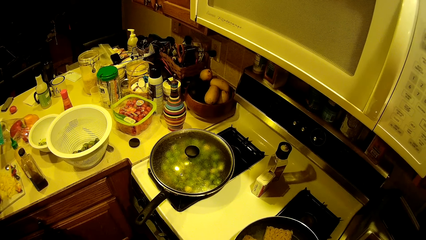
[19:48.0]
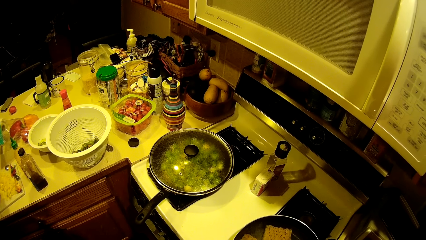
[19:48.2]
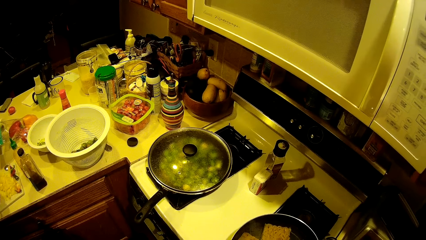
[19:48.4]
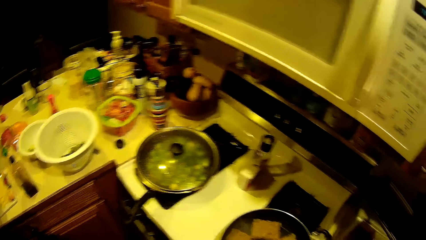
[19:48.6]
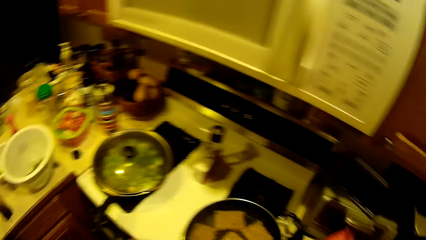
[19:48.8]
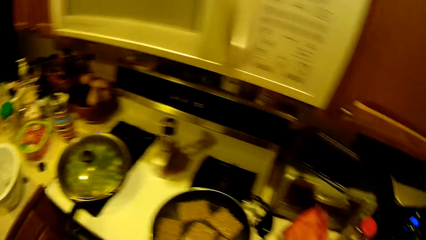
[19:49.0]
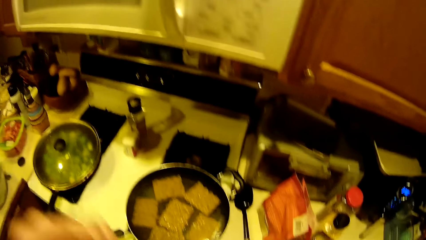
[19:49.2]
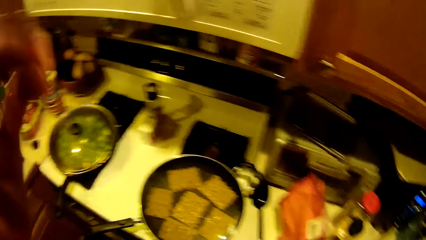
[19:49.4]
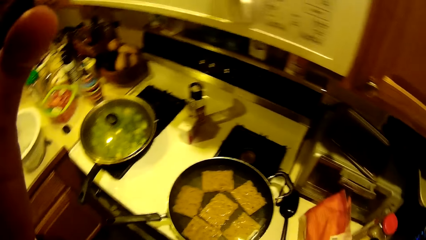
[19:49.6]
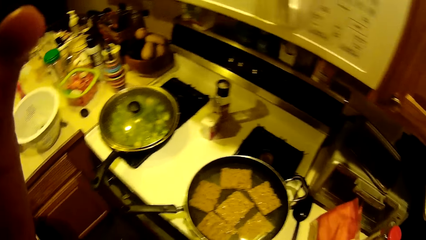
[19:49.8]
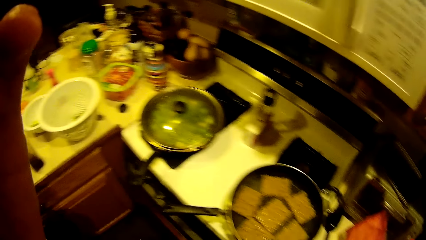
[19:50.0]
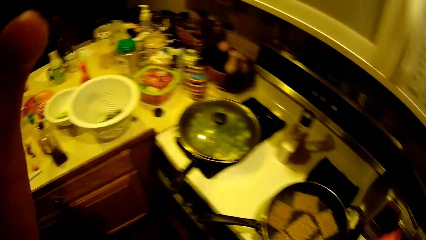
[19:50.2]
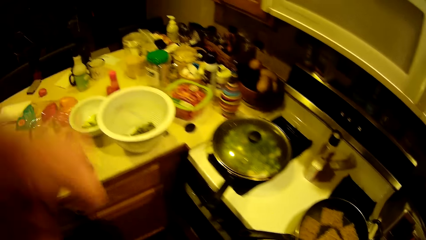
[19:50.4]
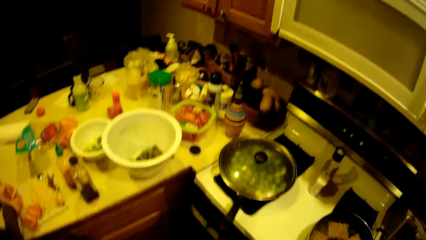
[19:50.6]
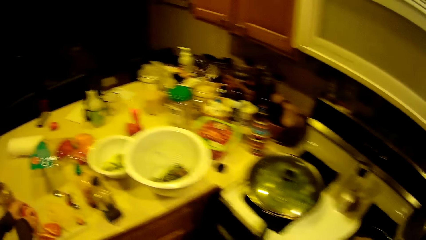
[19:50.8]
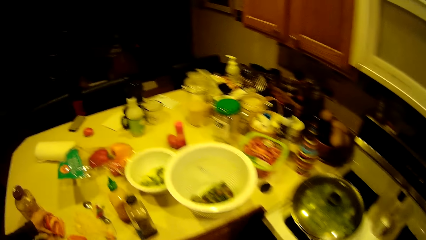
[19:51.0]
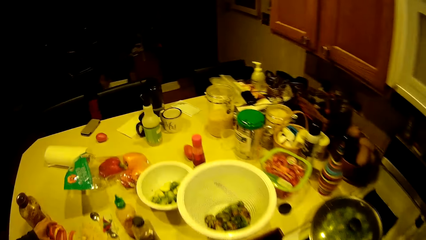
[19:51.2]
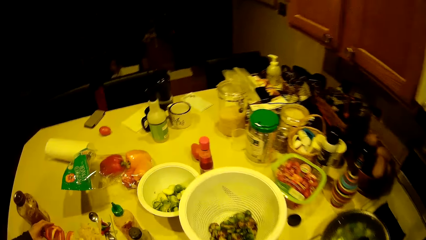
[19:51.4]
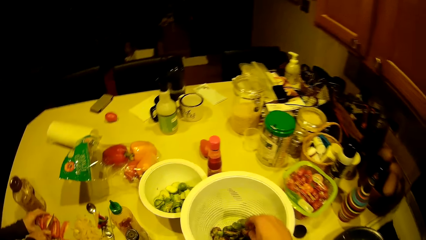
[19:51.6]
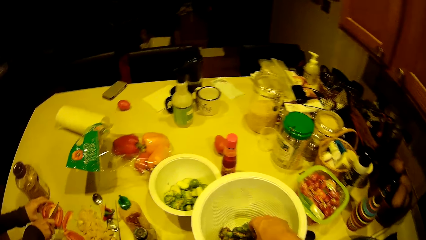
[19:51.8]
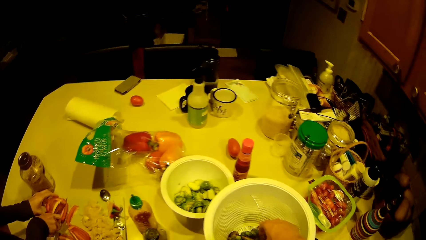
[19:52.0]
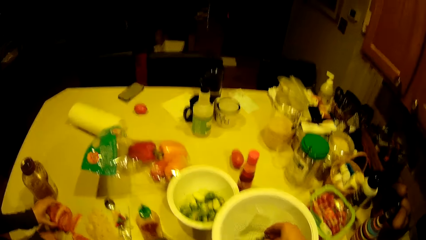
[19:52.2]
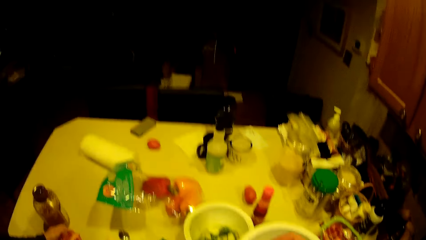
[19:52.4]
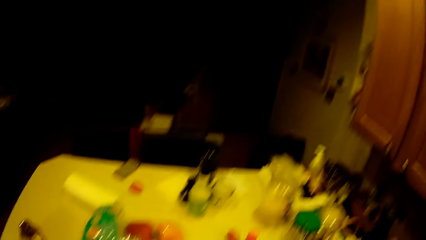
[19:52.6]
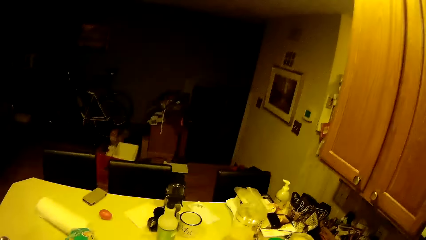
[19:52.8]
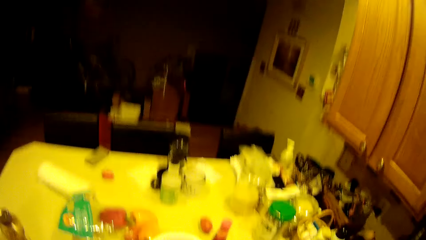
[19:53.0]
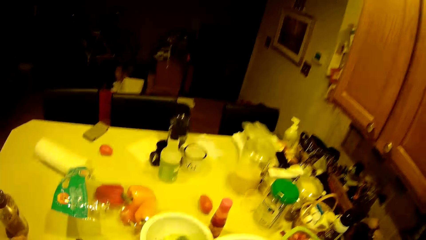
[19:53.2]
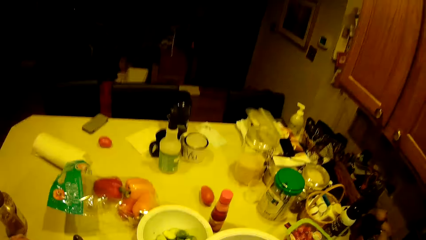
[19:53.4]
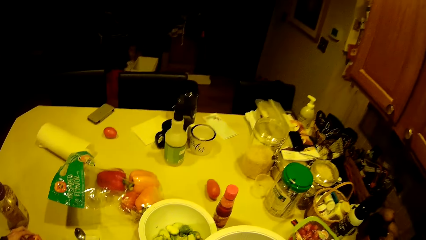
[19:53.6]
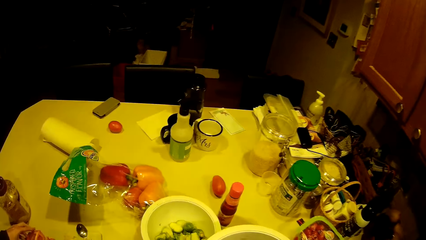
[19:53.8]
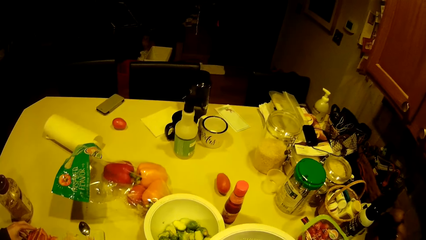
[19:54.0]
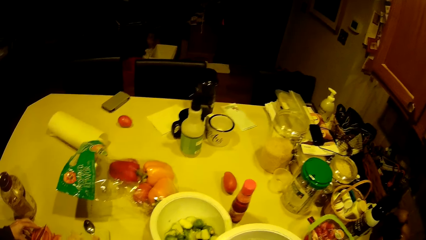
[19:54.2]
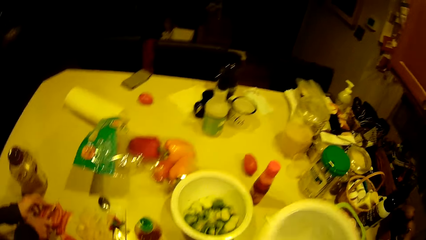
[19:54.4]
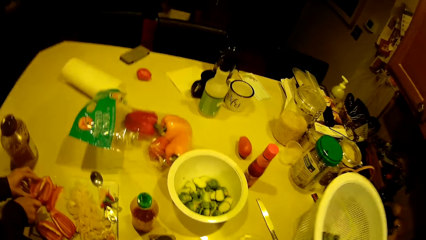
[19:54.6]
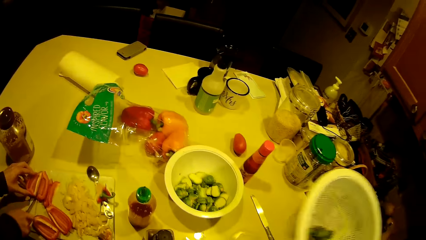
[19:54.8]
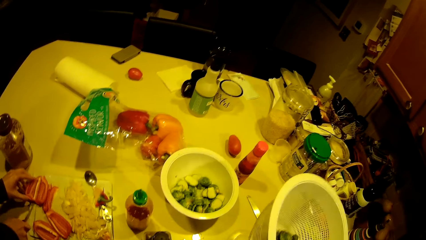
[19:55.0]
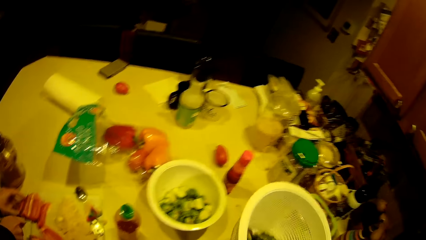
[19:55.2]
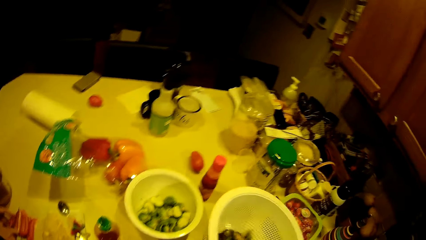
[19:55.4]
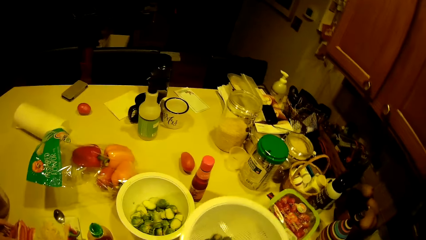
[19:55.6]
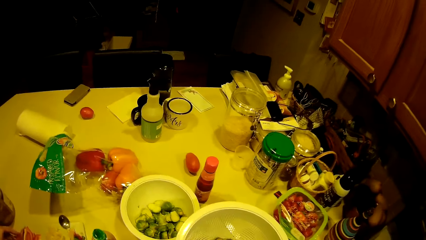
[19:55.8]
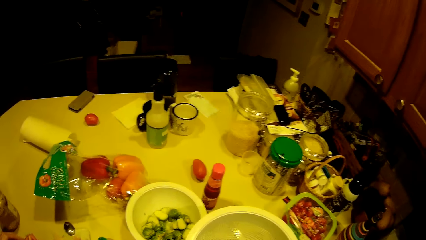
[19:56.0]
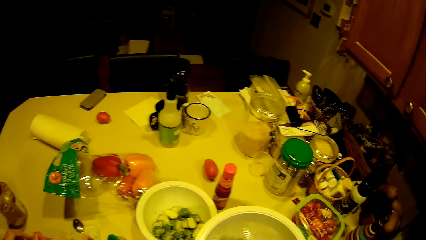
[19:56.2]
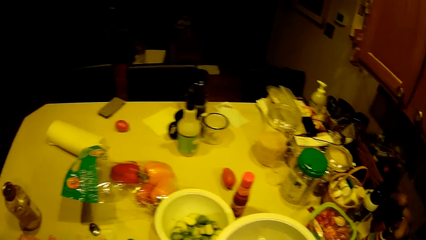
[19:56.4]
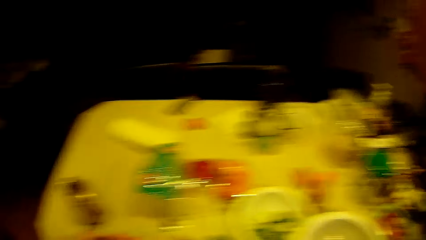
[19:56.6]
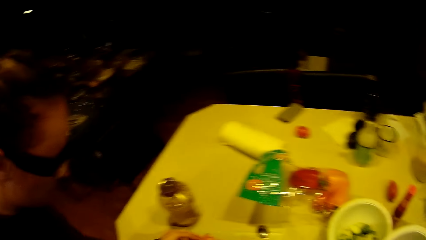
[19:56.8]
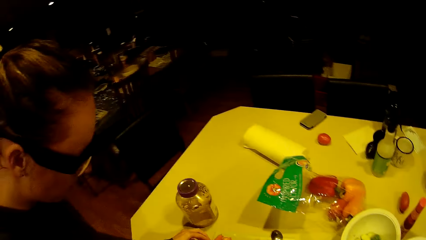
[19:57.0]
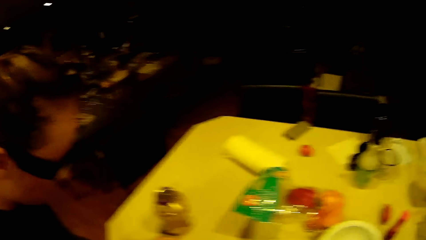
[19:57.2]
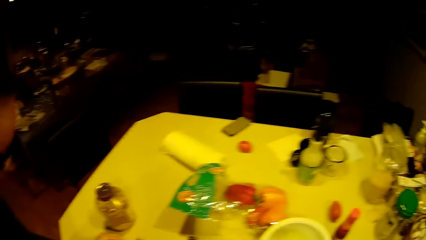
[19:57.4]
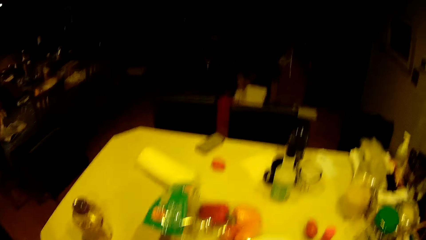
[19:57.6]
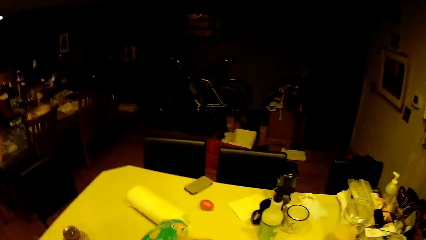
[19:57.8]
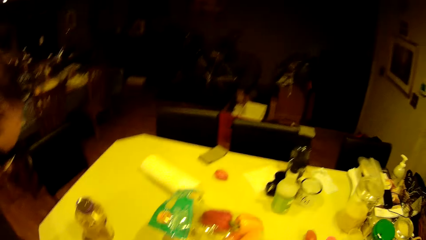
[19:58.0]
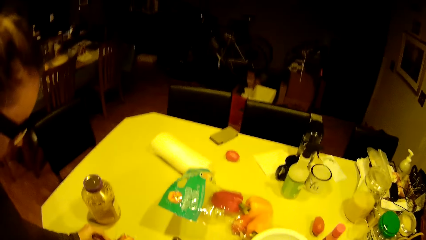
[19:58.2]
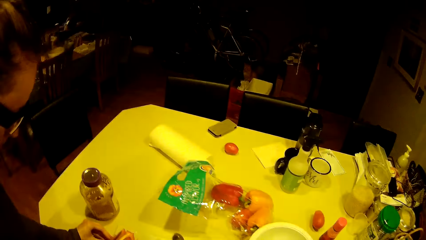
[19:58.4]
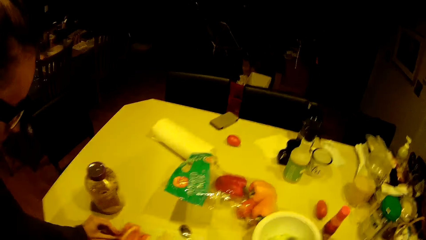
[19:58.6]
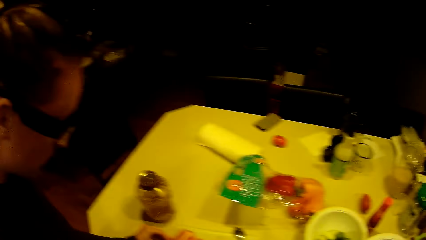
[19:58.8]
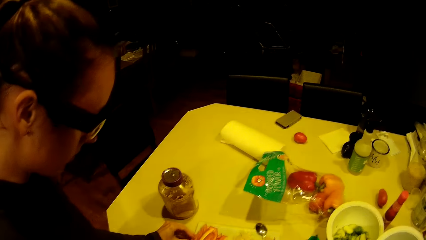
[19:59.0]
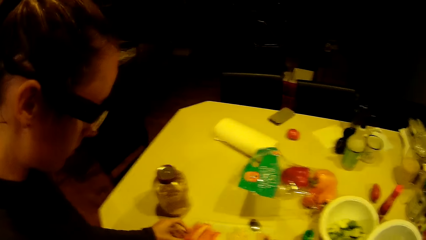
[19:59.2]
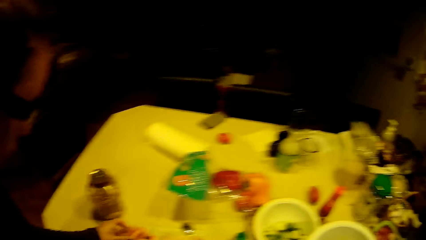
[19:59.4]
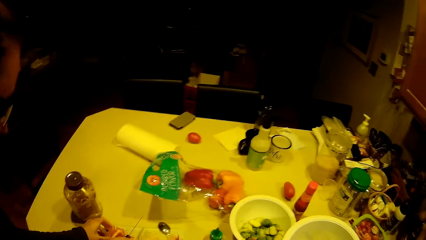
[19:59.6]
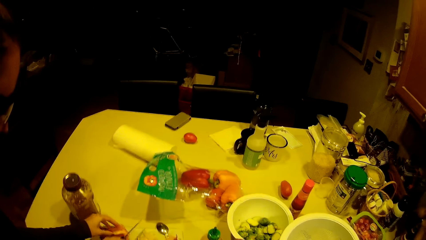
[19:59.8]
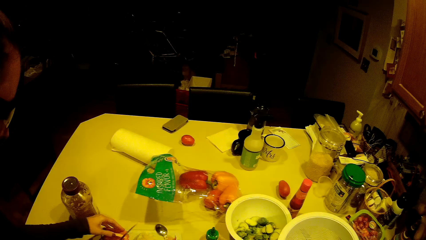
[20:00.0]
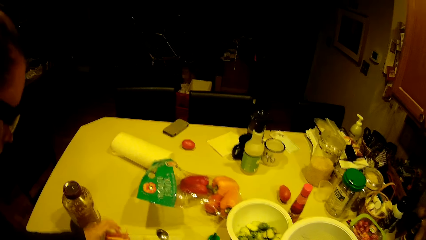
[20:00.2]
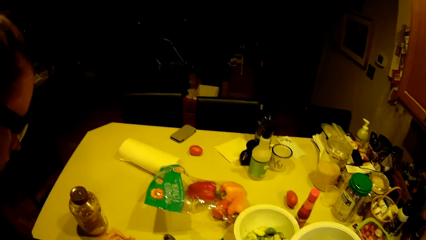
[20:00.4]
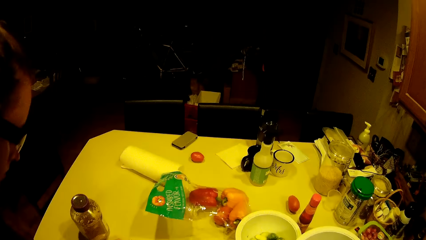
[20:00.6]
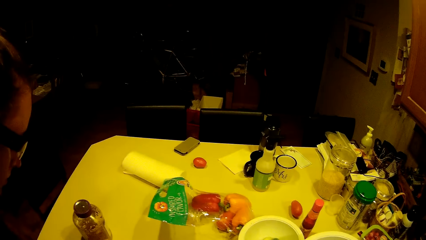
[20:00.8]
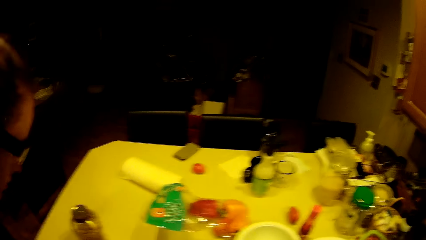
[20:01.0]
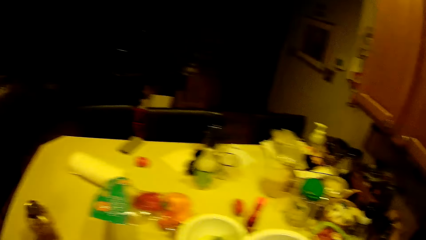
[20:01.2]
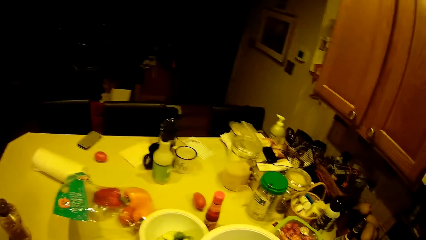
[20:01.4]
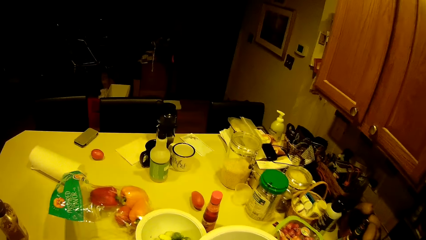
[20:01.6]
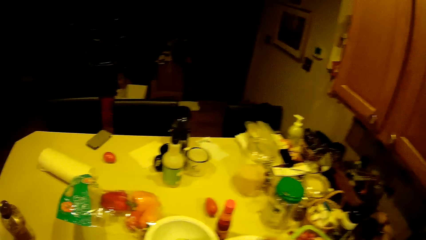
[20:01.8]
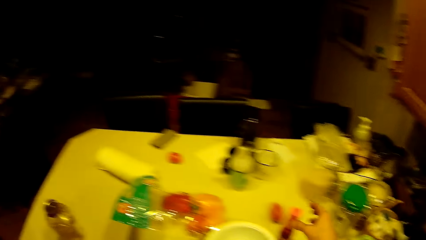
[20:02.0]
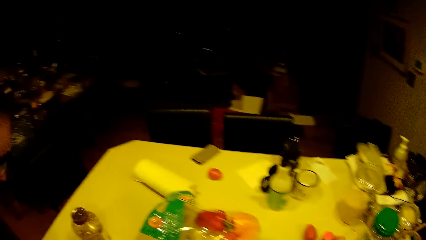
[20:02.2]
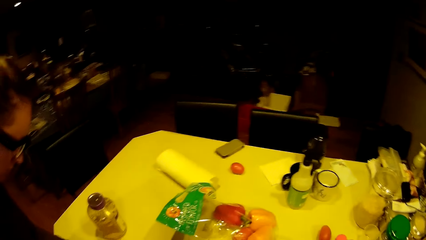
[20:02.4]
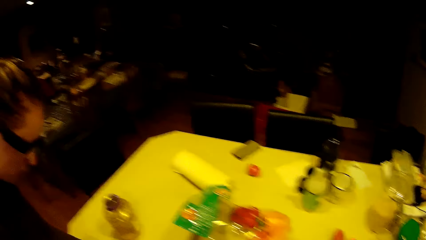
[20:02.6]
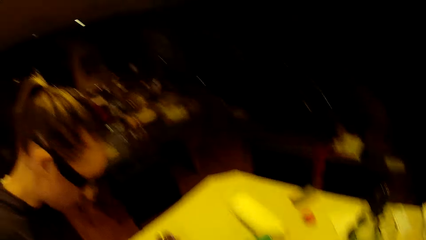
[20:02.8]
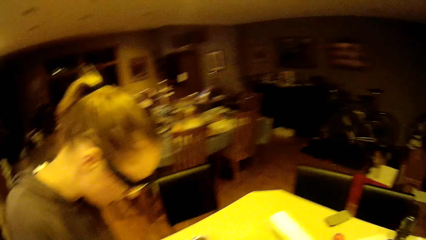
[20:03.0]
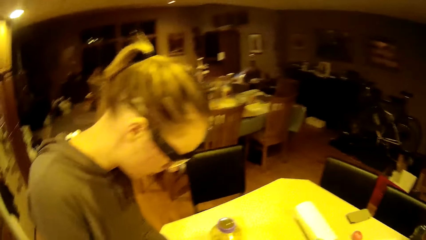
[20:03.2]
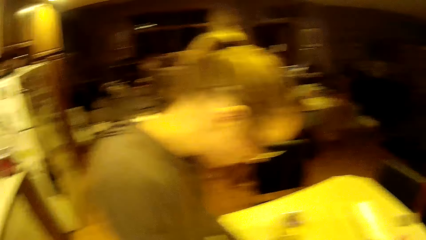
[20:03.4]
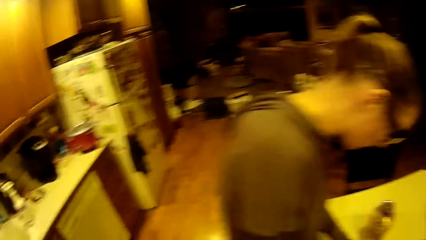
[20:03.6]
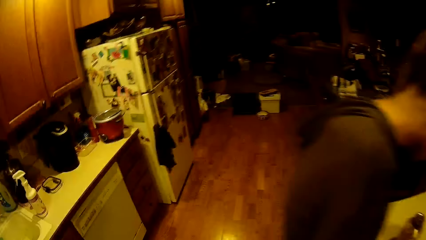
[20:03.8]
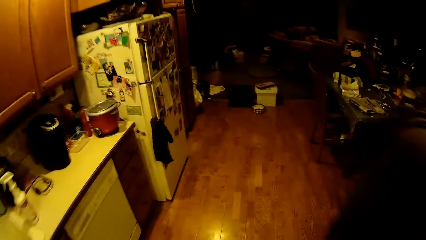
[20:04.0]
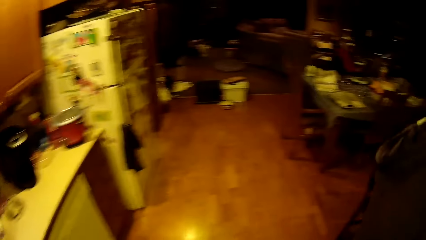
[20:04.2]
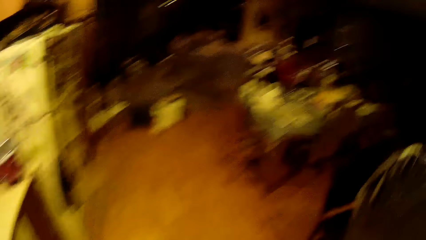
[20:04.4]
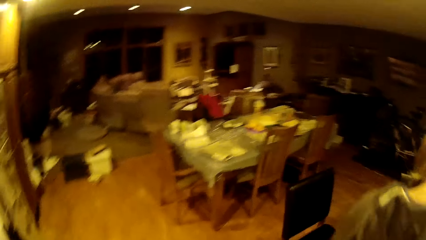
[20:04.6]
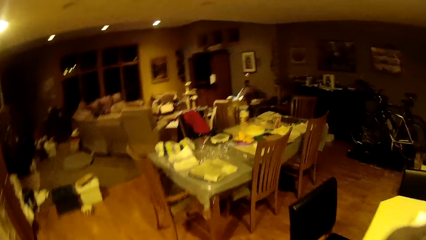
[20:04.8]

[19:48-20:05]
The camera wearer touches the head camera. He raises his hand up. He picks a green bean from the filter with his right hand. He shakes the filter. A woman slices pepper on the table. The camera wearer takes a bottle from the table with his right hand.
